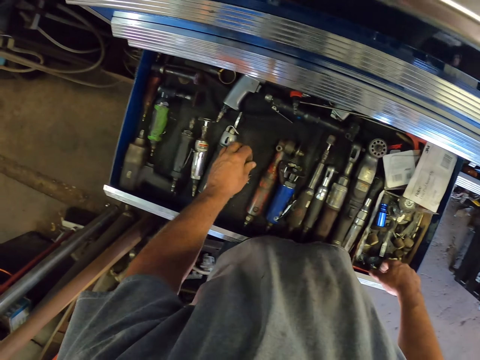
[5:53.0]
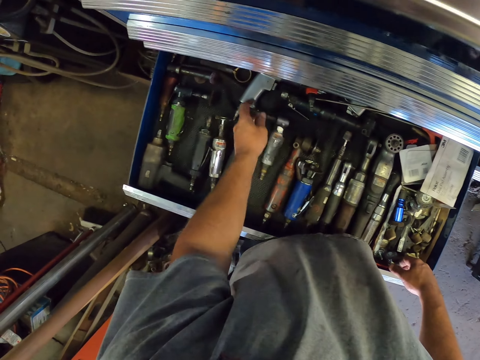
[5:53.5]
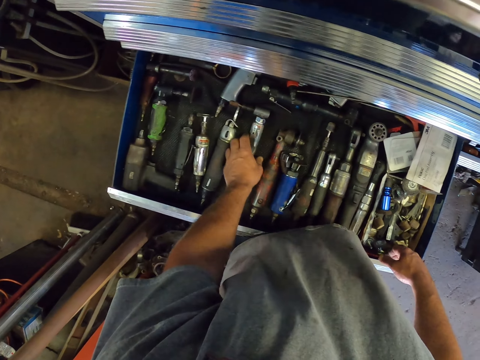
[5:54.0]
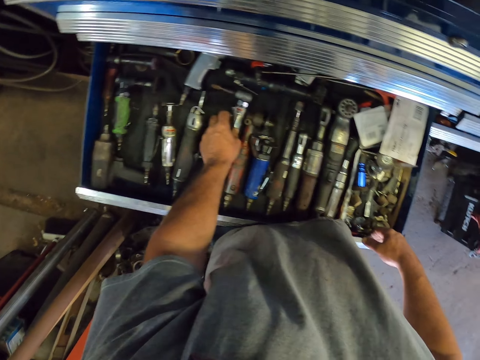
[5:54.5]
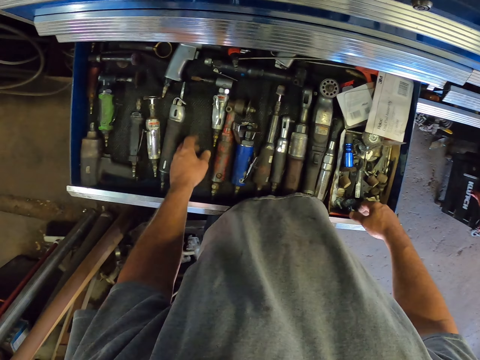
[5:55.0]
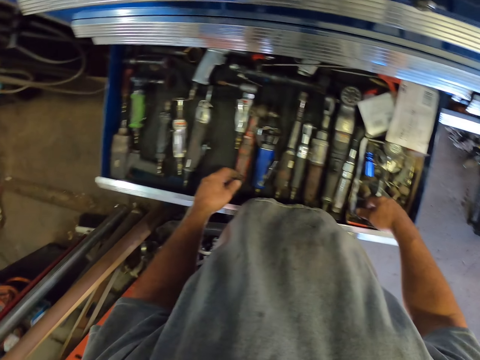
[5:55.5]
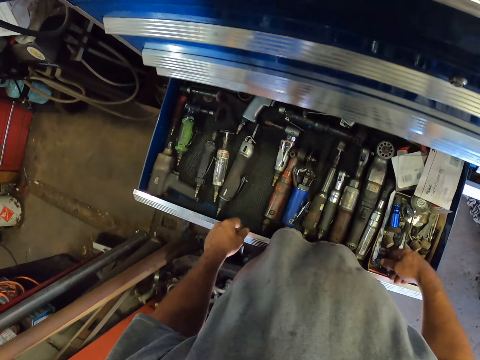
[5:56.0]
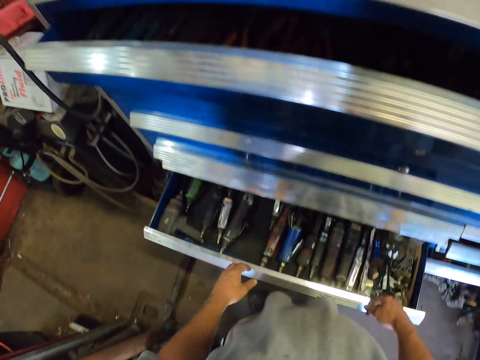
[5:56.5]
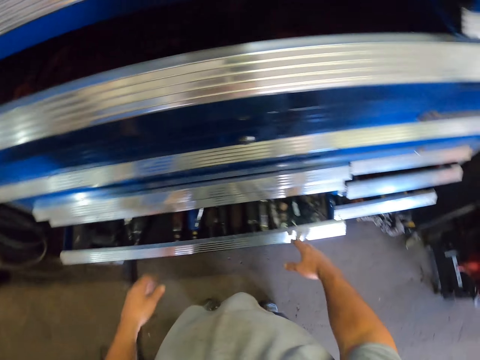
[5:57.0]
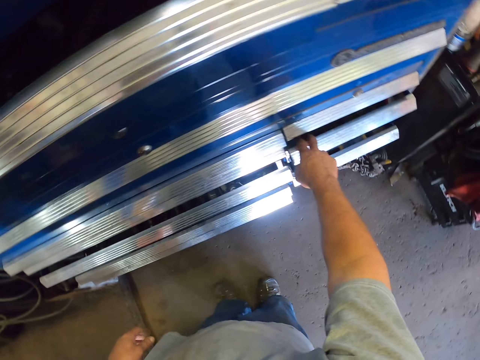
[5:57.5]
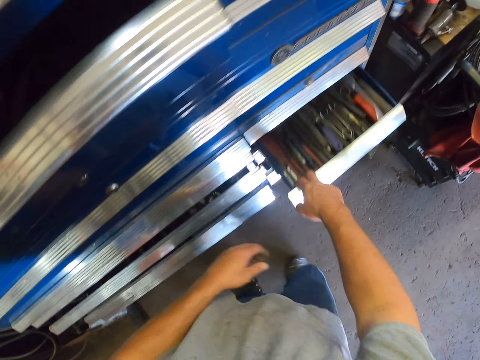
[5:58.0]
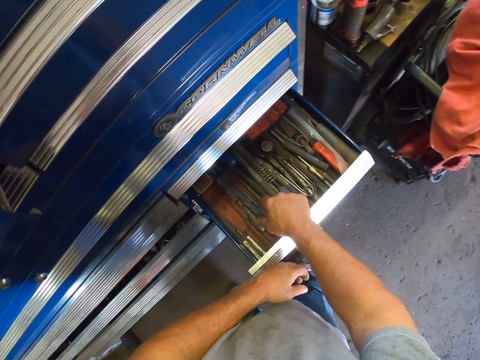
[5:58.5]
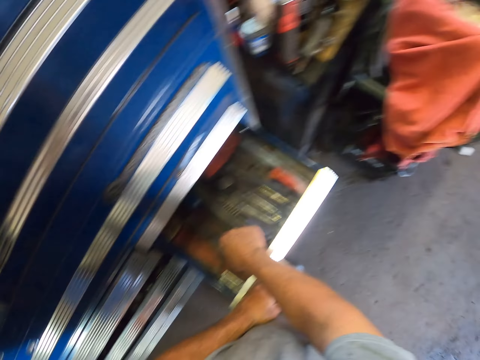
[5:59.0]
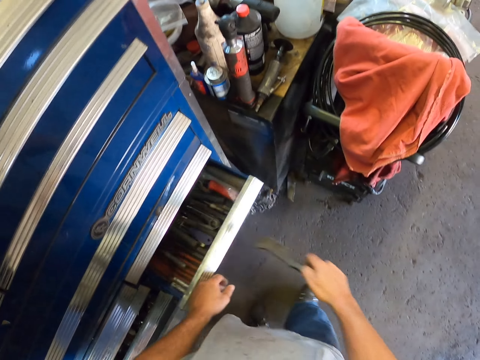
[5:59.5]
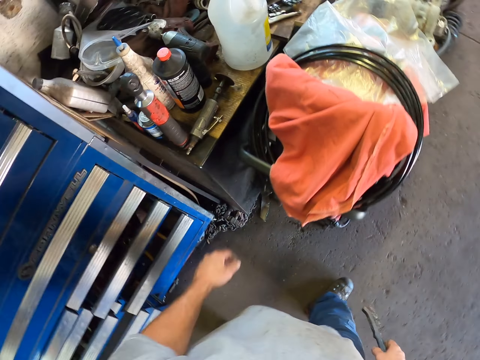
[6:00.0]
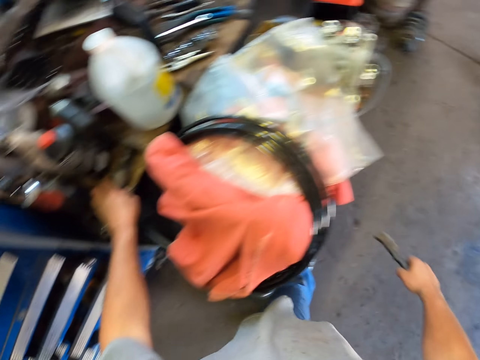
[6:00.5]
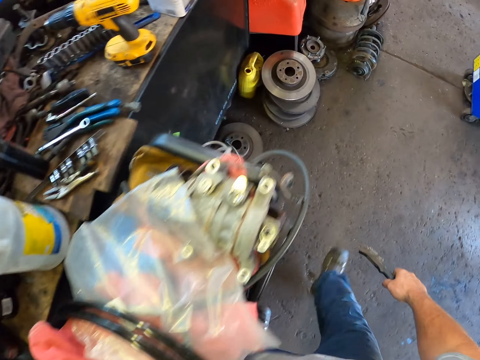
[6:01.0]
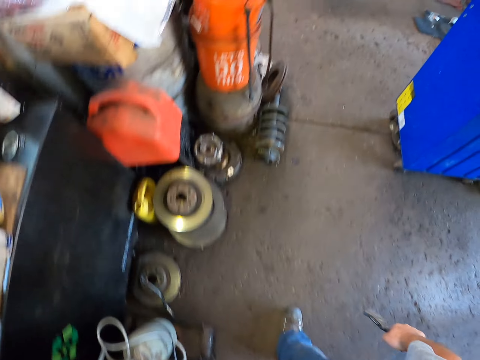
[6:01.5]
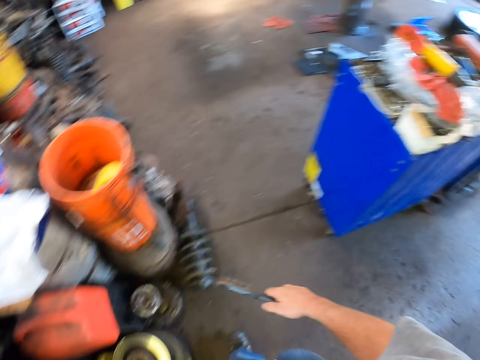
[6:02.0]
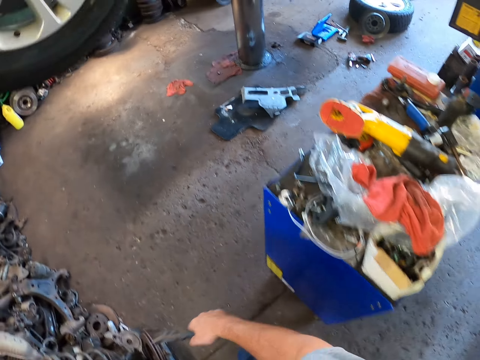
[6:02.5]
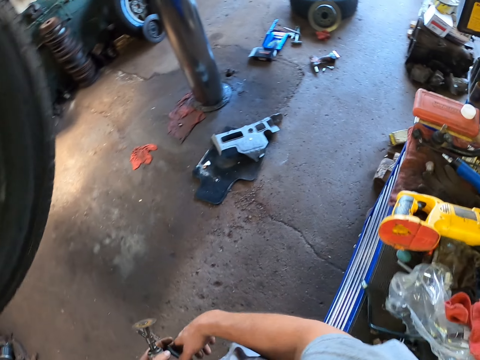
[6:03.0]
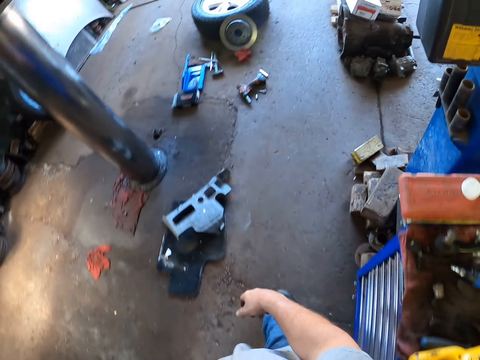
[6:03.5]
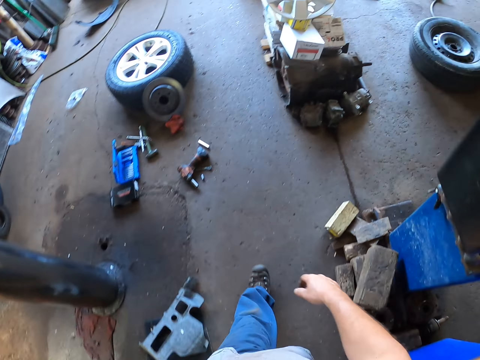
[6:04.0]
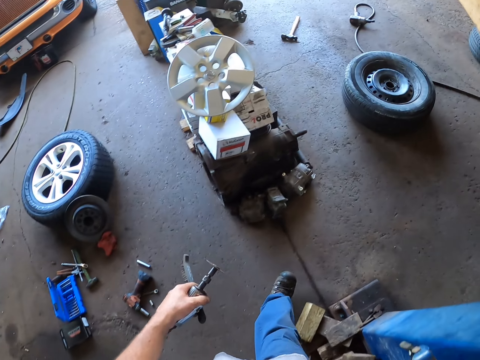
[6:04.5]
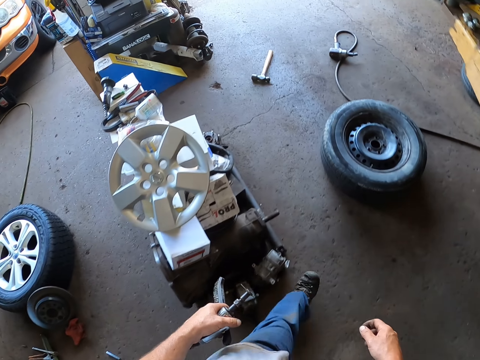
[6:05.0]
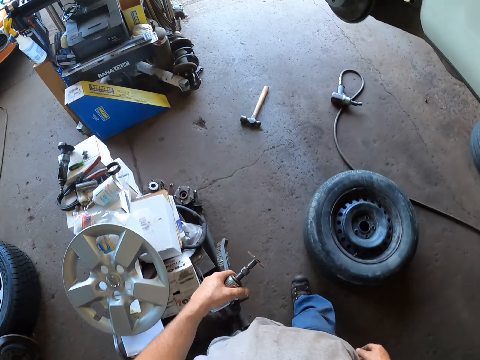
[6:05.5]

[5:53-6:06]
The camera wearer picks up something. They look through the tools in the drawer. They drop something in the drawer. They close the drawer. They open the drawer. They pick up a brush from the drawer. They close the drawer. They pick up the electric metal polisher from the table. They walk around in the garage.

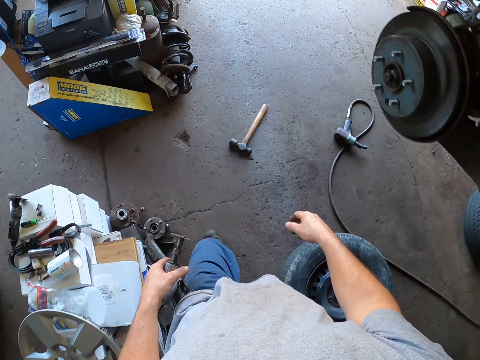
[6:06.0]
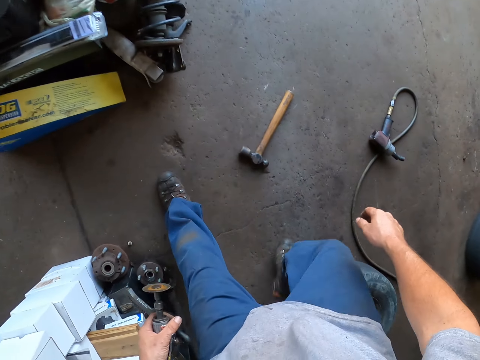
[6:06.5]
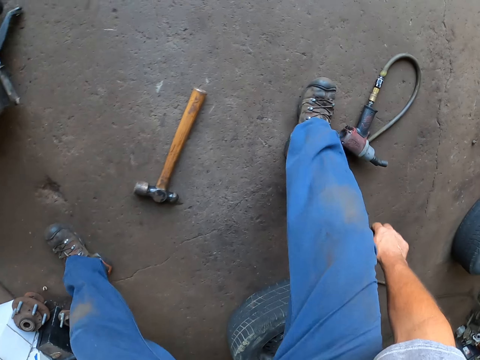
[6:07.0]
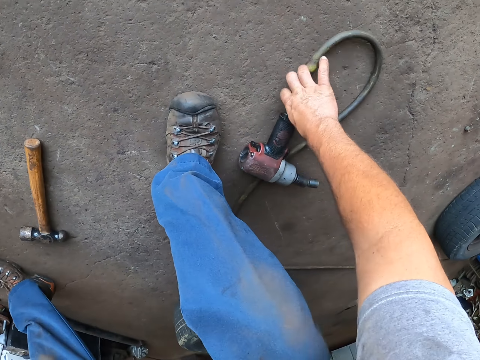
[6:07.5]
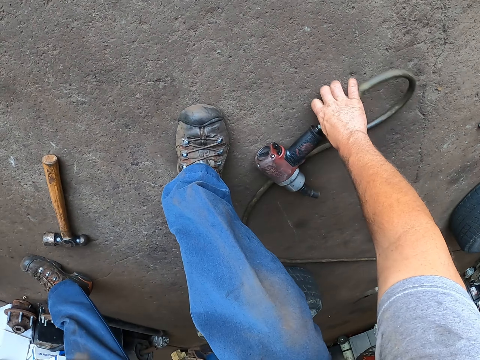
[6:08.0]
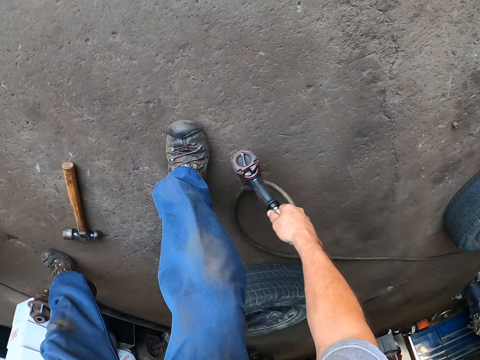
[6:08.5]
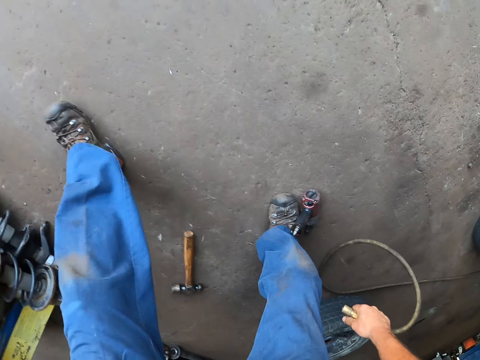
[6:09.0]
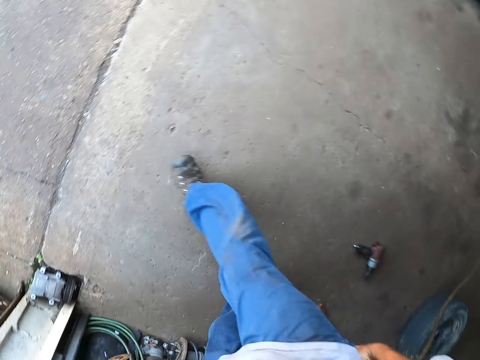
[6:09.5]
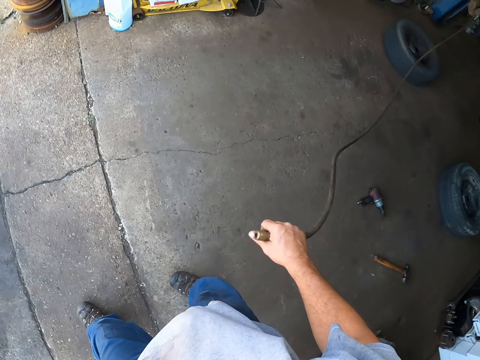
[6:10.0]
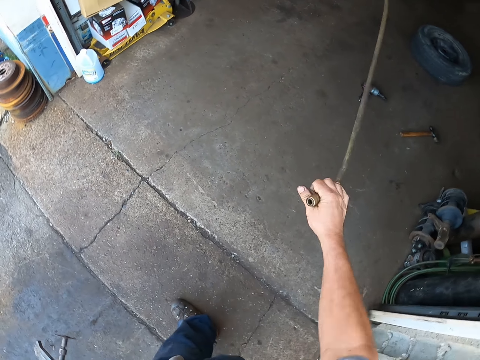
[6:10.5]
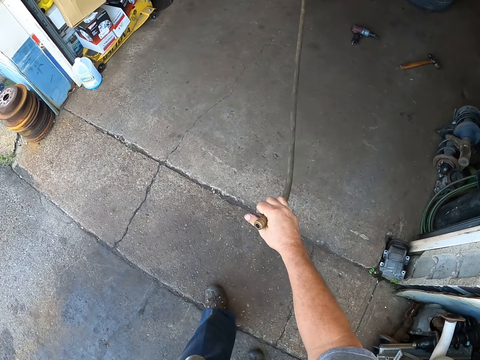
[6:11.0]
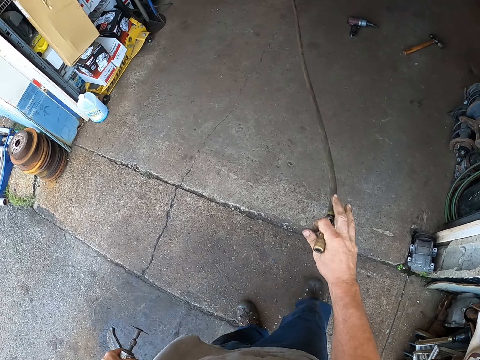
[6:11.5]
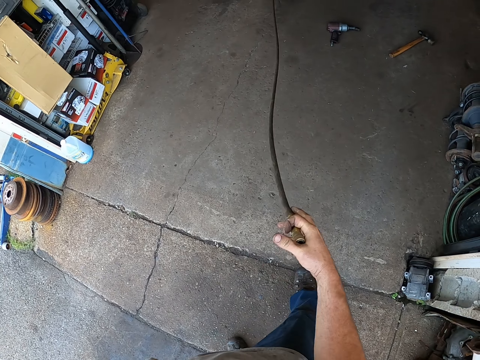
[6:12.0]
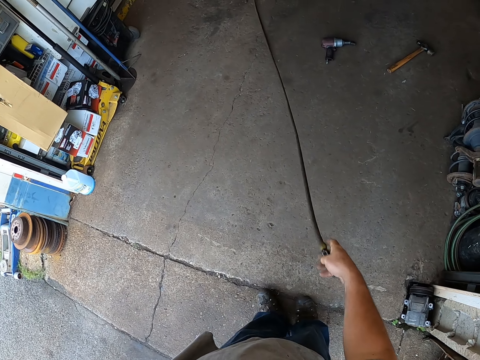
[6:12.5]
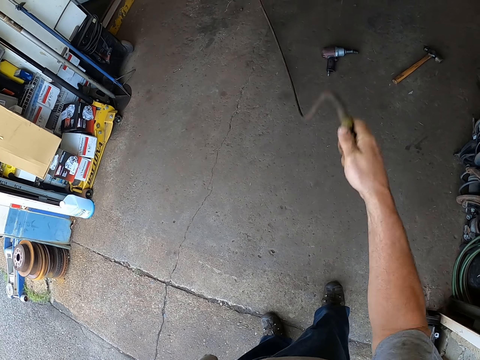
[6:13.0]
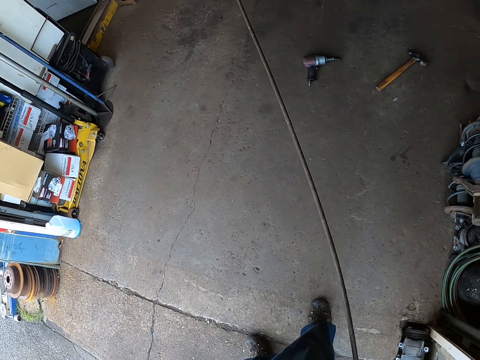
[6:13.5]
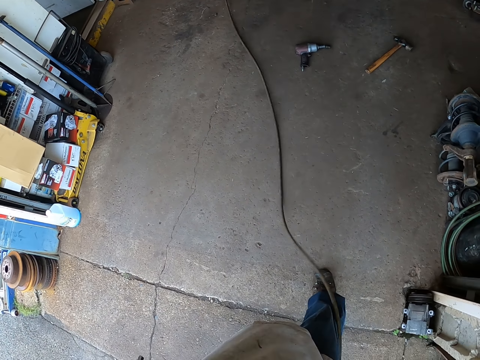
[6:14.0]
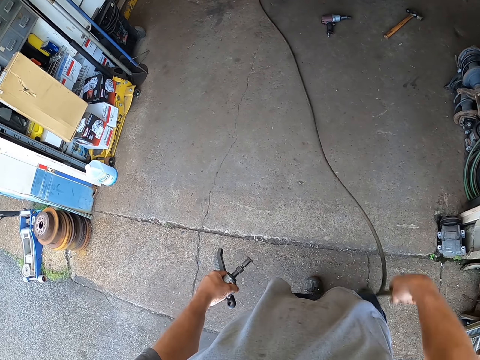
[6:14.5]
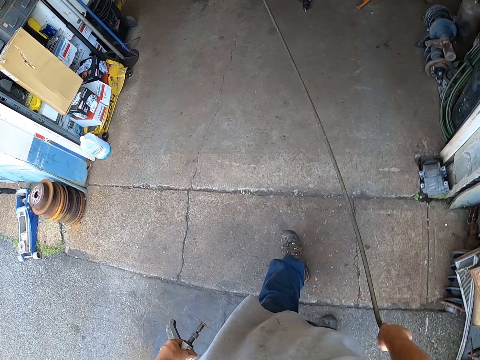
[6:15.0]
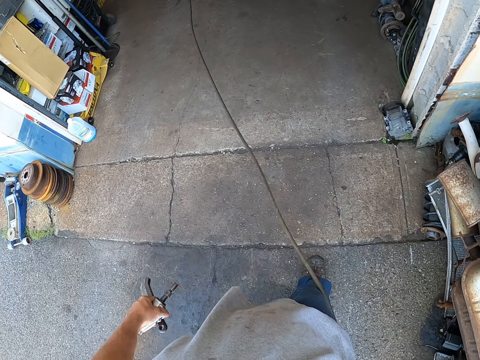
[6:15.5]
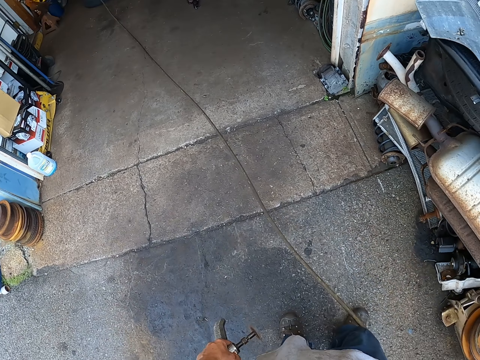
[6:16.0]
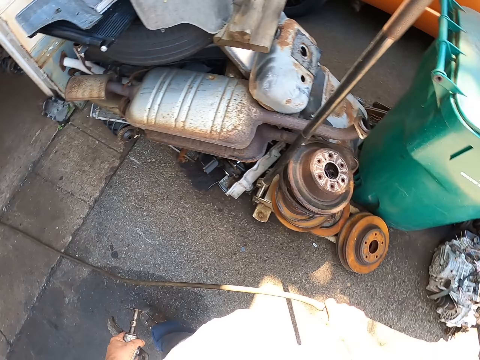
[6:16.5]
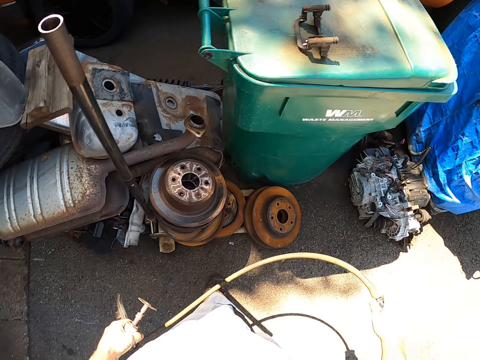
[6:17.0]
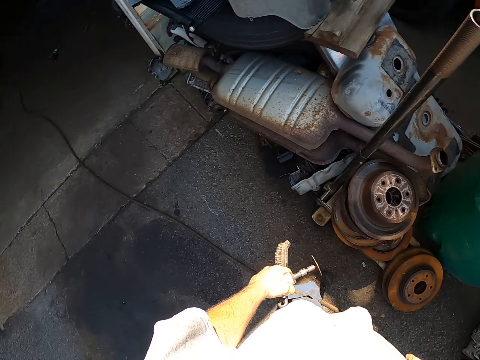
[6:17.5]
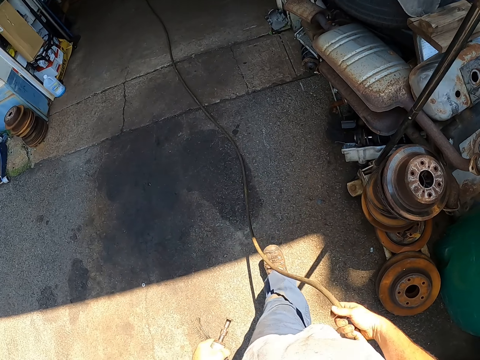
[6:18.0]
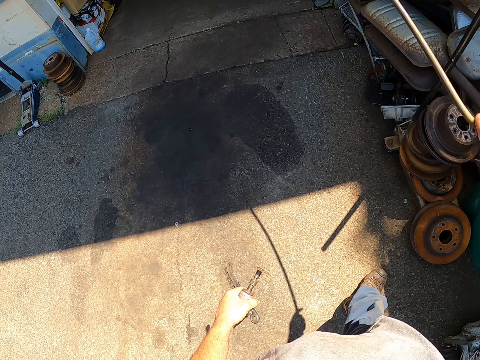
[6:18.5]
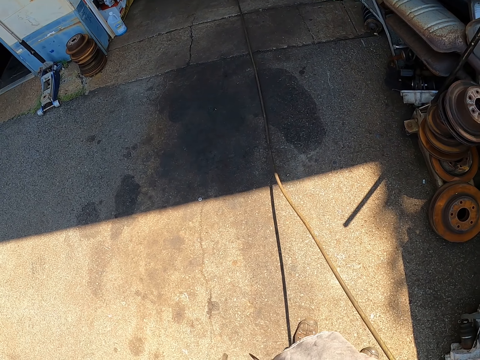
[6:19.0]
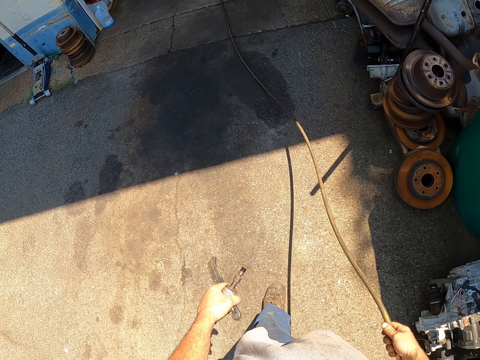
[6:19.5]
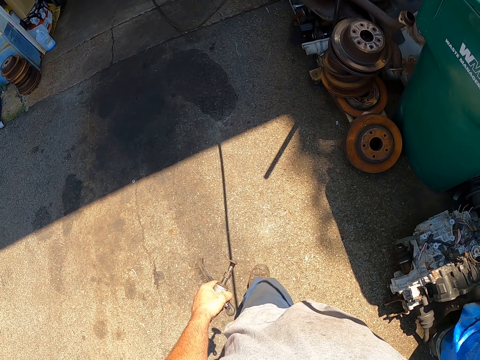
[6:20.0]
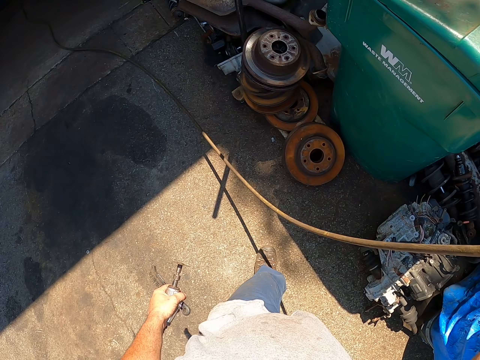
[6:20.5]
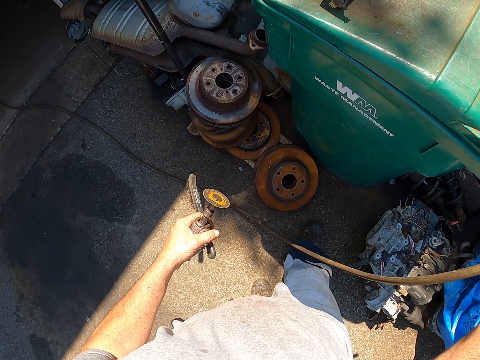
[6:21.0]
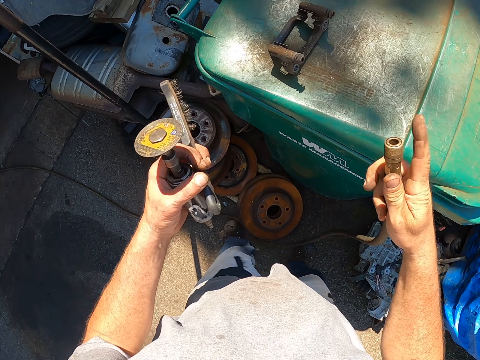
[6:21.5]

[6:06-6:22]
The camera wearer disconnects the wire from the electric nut driver. They pick up the electric wire from the floor. They walk in the garage. They pull the electric wire outside. They straighten the wire. They walk in the garage. They straighten the wire.
